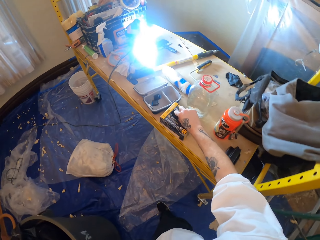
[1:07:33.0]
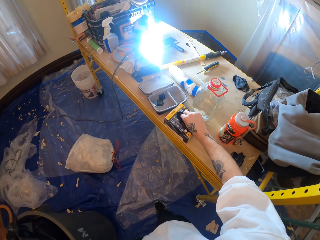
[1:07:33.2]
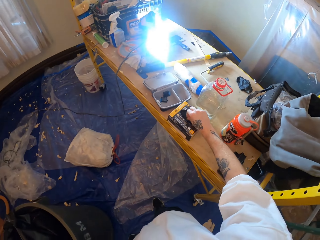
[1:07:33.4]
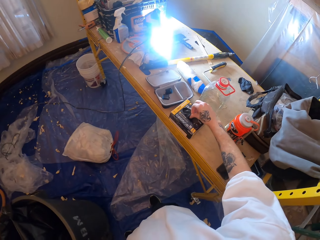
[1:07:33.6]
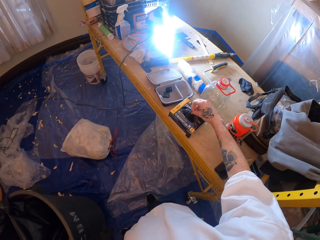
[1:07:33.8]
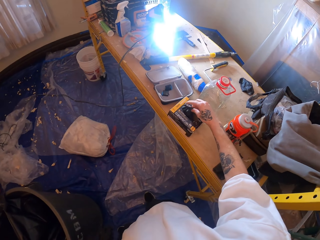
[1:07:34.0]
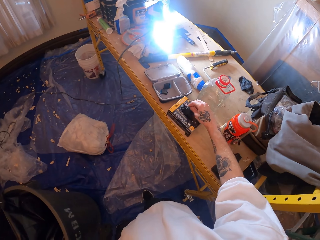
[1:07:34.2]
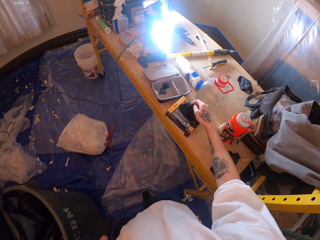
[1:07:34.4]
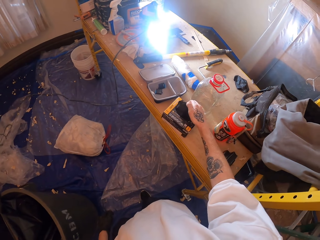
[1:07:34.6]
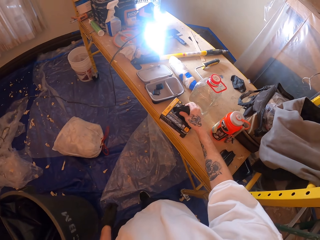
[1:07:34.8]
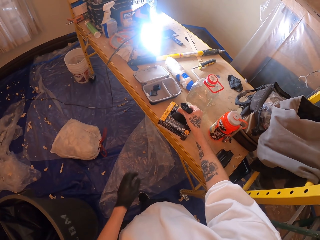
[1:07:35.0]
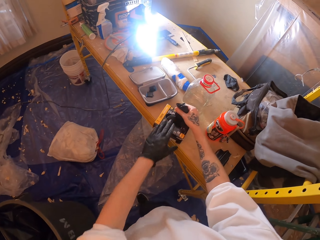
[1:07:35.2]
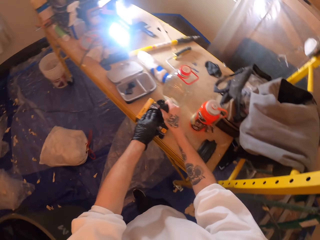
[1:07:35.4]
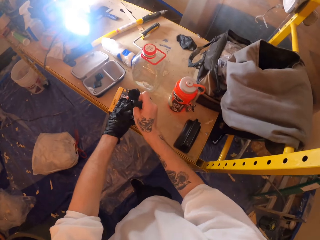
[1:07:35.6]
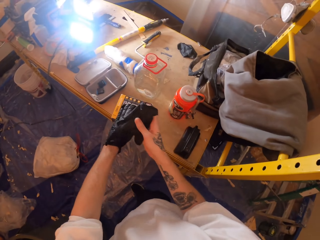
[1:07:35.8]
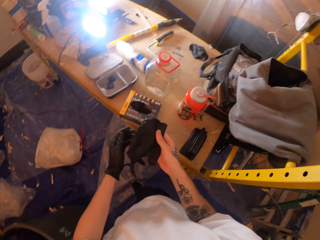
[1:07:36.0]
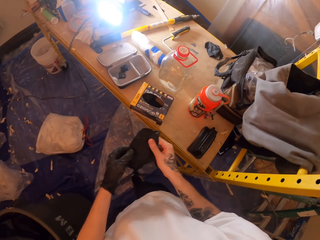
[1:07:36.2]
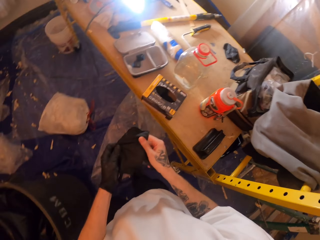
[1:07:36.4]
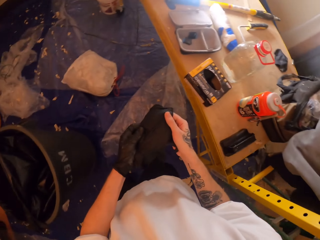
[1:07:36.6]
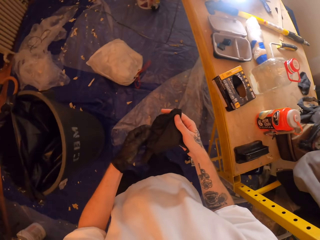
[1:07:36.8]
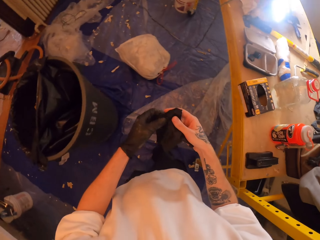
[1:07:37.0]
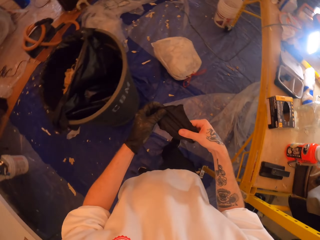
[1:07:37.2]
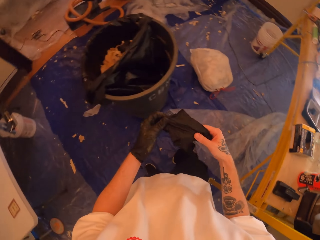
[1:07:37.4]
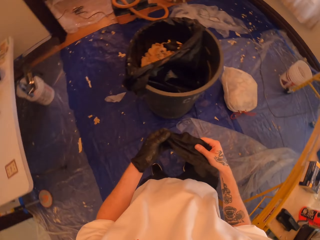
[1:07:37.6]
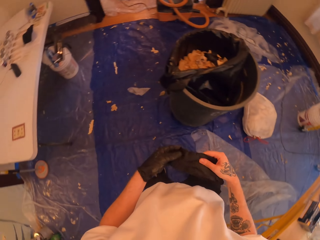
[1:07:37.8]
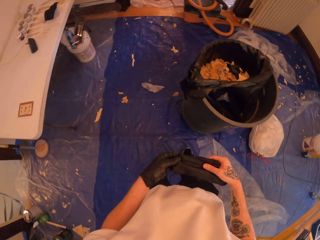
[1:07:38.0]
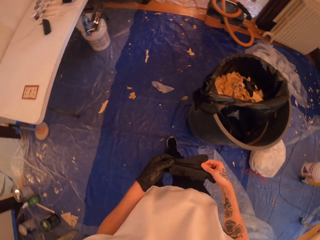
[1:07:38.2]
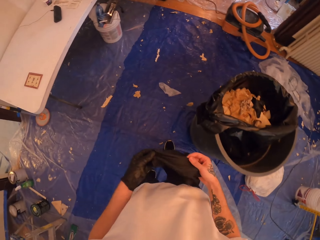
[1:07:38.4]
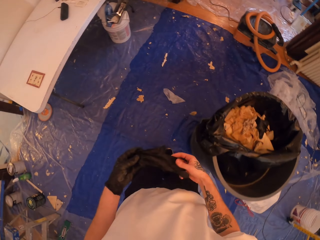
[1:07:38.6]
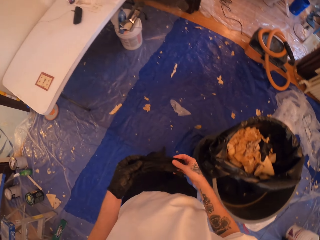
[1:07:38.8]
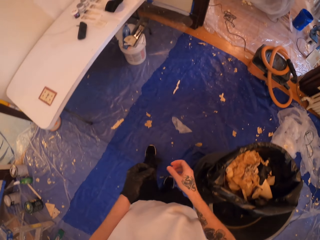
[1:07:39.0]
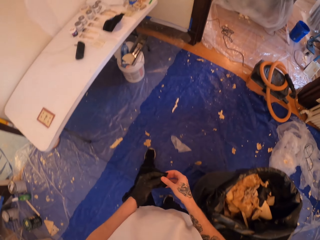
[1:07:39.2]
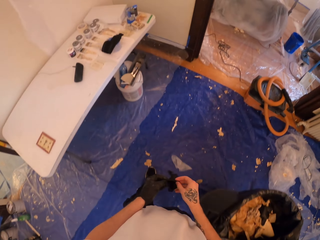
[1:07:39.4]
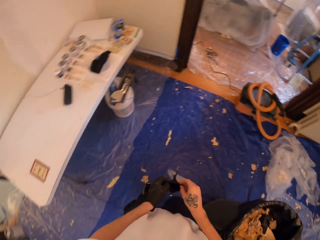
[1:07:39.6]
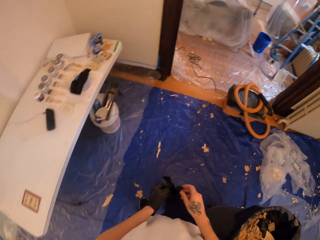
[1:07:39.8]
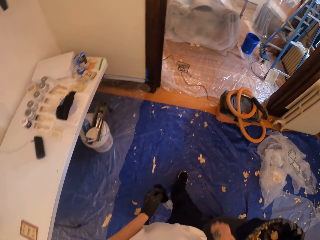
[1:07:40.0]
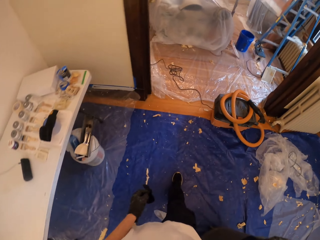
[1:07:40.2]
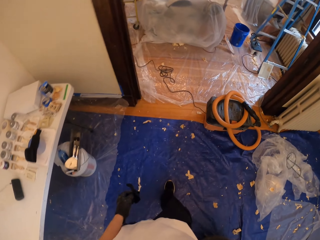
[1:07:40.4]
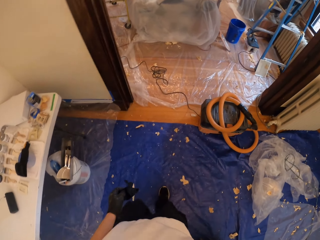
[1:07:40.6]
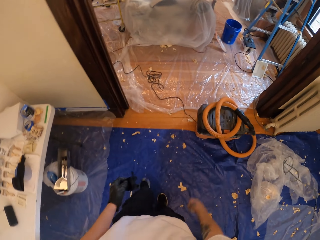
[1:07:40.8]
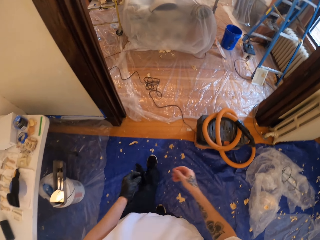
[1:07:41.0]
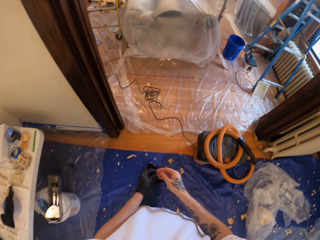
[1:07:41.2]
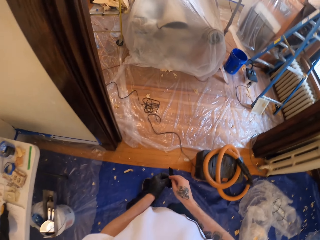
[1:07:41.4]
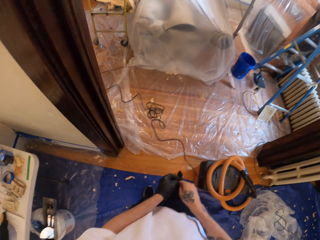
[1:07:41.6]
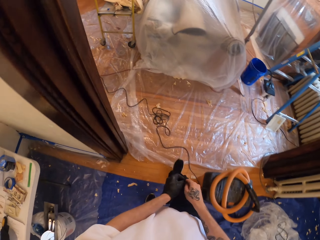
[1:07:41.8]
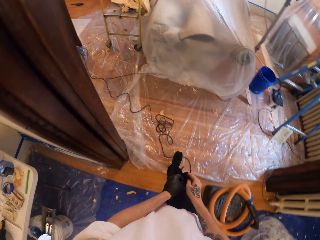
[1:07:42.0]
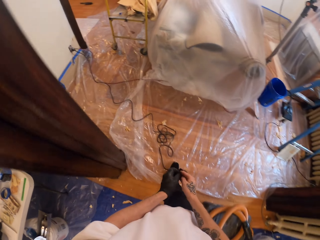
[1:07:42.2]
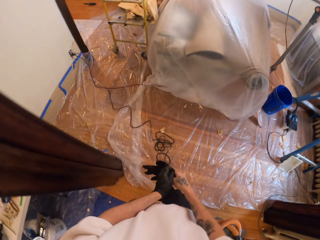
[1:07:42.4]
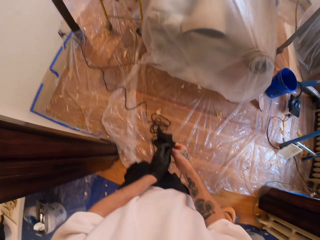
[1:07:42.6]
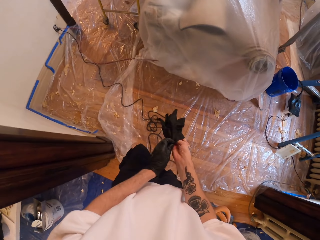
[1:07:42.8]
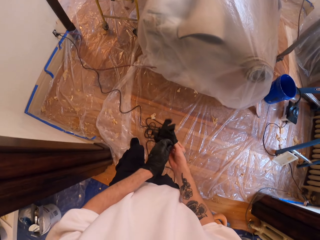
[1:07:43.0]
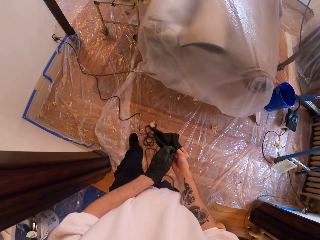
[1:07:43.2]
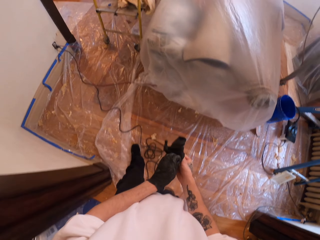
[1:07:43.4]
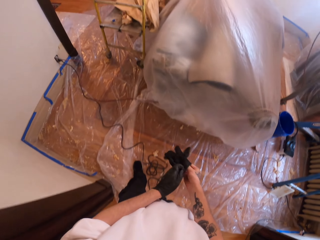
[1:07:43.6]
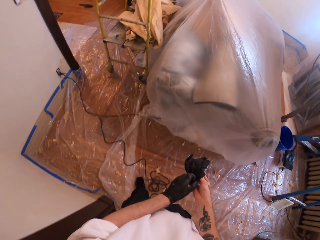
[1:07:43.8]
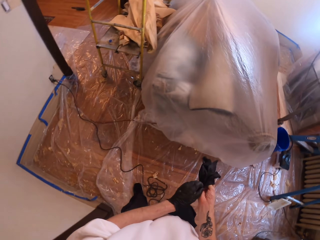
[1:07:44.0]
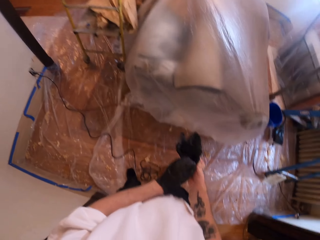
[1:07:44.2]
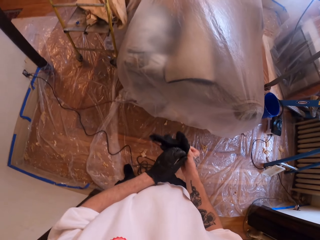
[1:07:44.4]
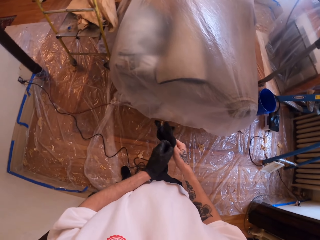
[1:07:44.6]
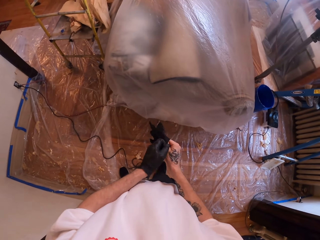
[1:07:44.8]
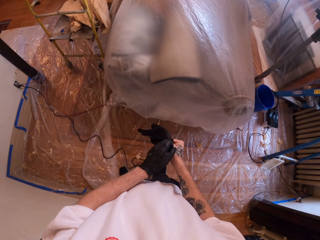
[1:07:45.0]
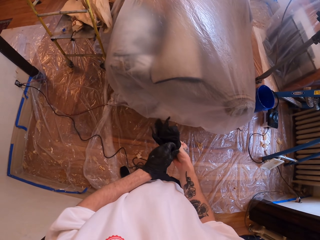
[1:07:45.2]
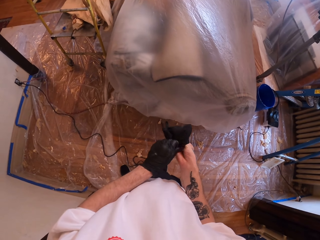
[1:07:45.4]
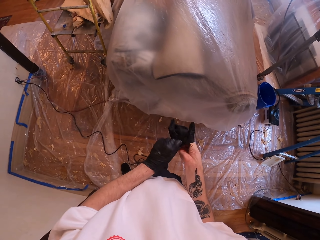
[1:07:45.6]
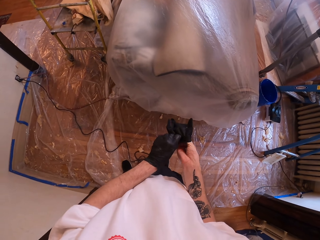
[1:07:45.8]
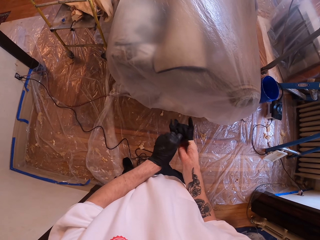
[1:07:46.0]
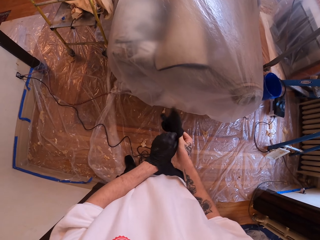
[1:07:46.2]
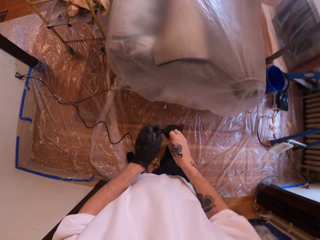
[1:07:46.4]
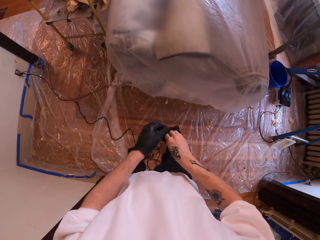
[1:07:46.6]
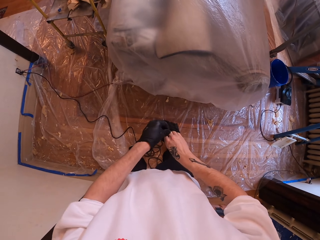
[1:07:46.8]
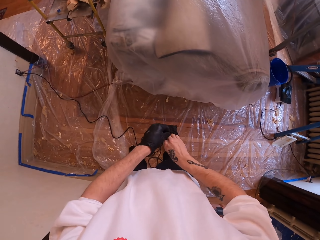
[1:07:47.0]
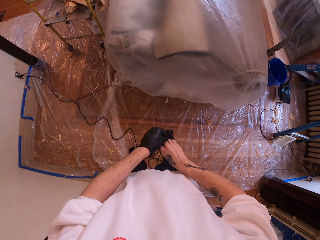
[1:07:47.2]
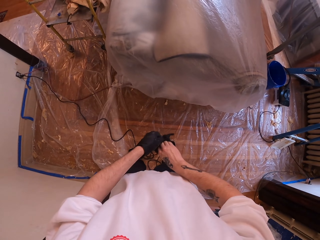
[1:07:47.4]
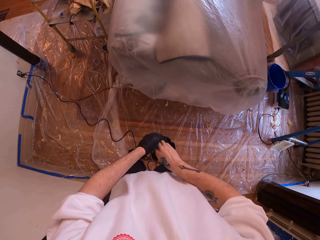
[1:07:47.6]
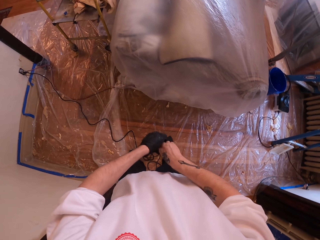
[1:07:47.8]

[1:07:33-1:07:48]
The camera wearer picks a pair of gloves from the box. They hold the glove. They move to the other side of the room. They lift a hand. They wear the glove.

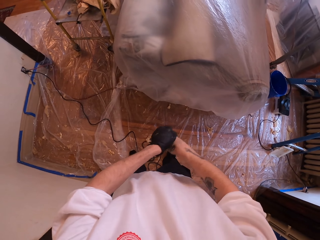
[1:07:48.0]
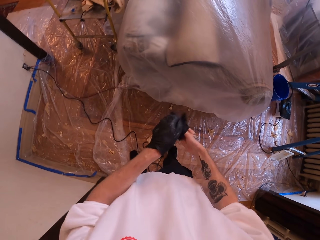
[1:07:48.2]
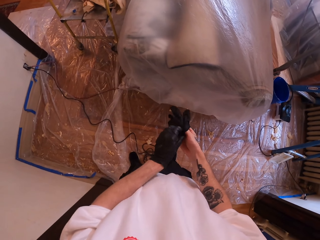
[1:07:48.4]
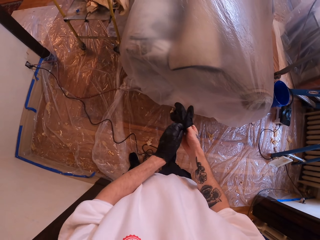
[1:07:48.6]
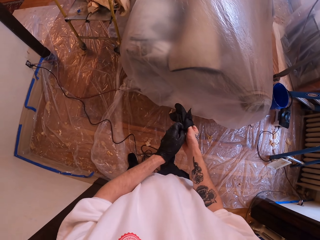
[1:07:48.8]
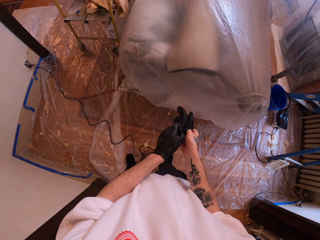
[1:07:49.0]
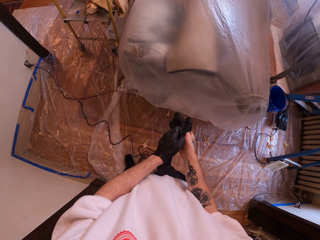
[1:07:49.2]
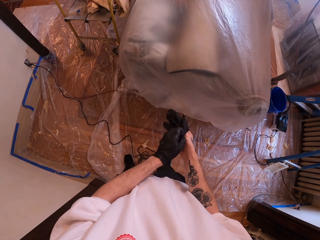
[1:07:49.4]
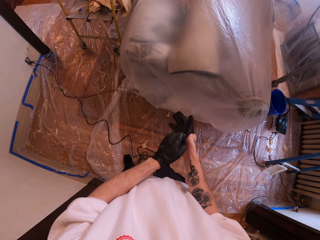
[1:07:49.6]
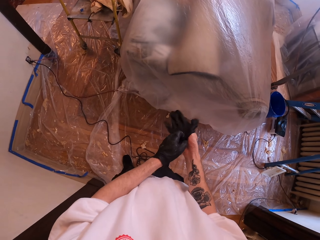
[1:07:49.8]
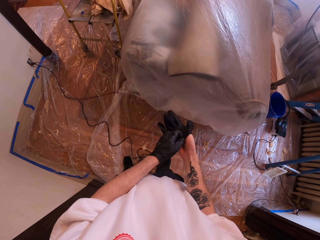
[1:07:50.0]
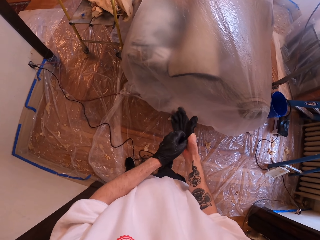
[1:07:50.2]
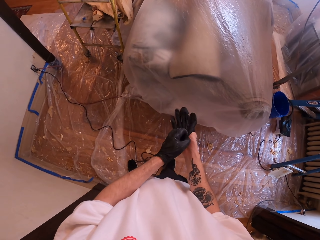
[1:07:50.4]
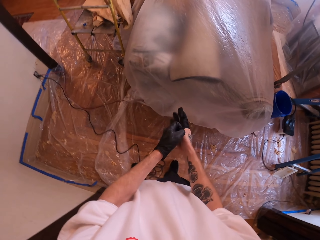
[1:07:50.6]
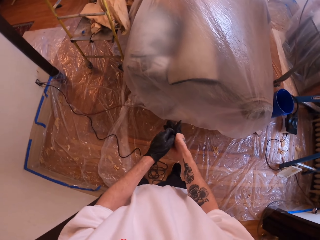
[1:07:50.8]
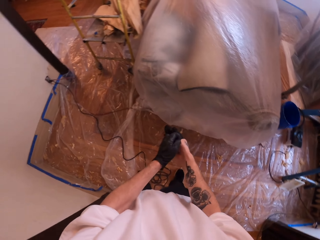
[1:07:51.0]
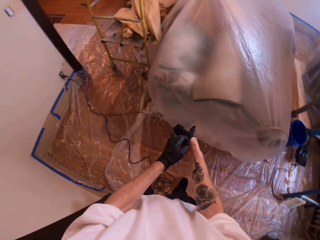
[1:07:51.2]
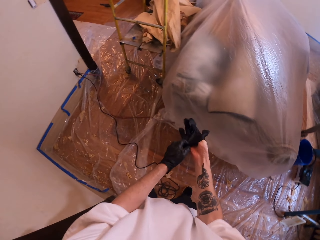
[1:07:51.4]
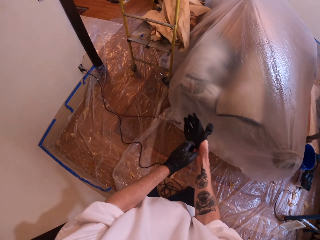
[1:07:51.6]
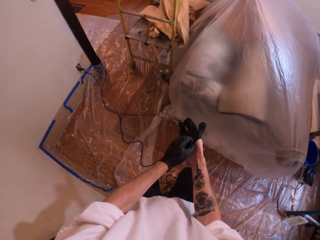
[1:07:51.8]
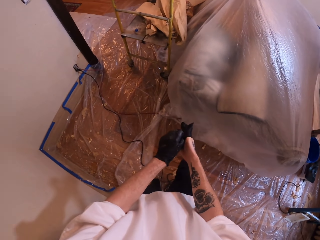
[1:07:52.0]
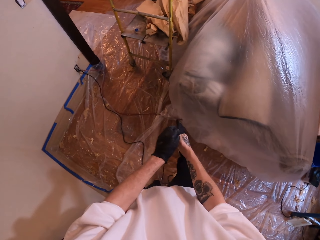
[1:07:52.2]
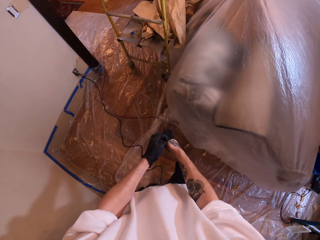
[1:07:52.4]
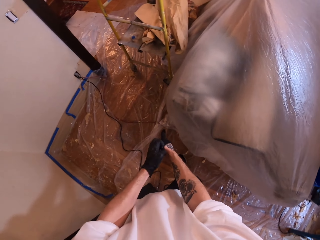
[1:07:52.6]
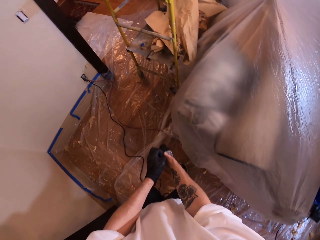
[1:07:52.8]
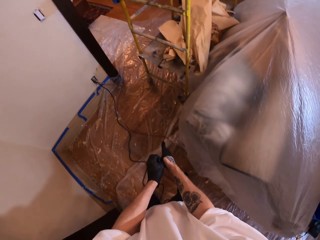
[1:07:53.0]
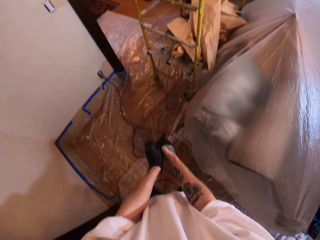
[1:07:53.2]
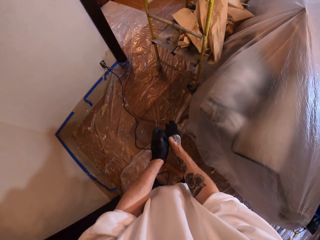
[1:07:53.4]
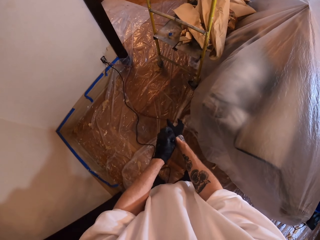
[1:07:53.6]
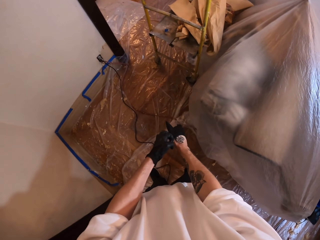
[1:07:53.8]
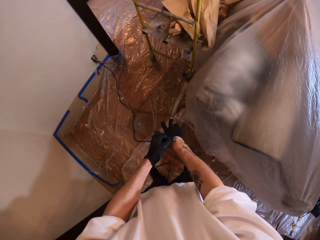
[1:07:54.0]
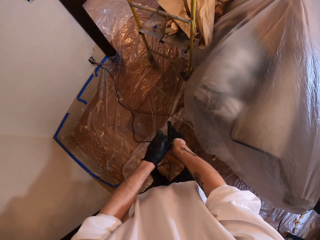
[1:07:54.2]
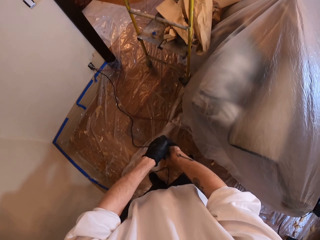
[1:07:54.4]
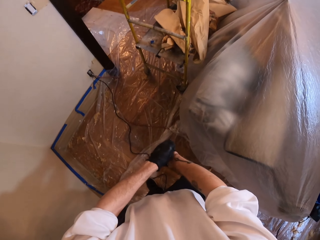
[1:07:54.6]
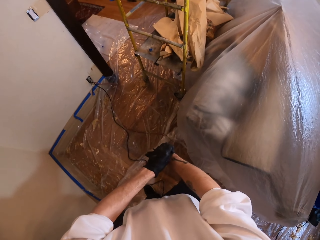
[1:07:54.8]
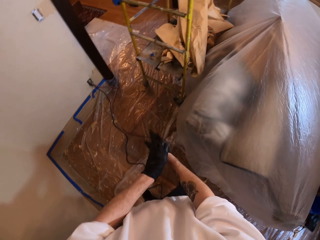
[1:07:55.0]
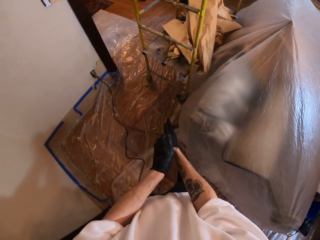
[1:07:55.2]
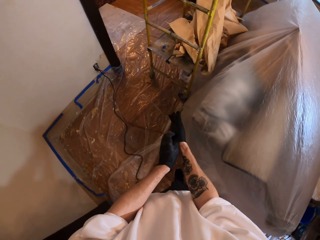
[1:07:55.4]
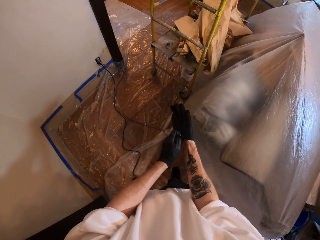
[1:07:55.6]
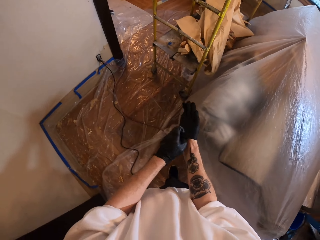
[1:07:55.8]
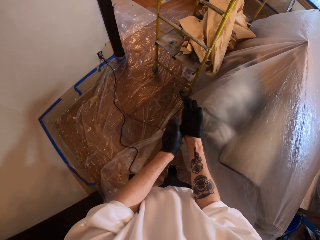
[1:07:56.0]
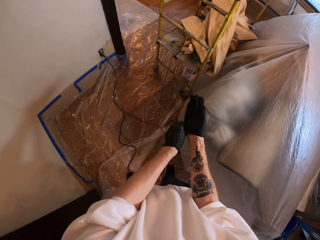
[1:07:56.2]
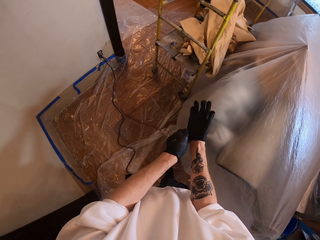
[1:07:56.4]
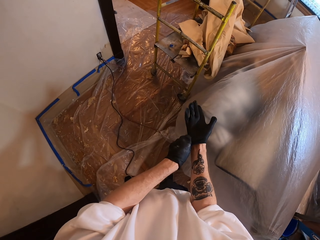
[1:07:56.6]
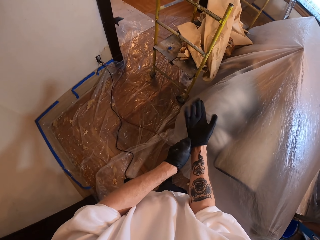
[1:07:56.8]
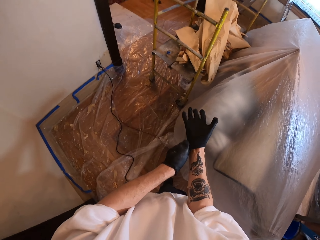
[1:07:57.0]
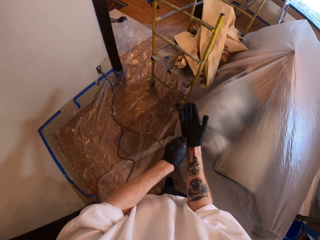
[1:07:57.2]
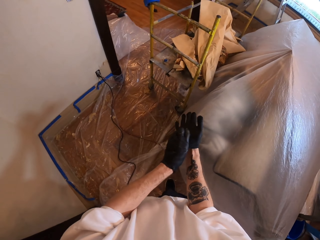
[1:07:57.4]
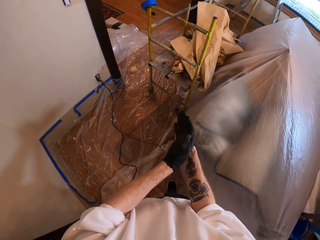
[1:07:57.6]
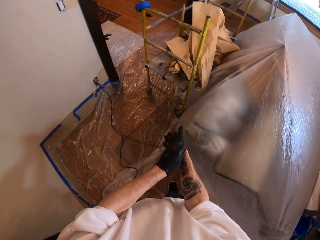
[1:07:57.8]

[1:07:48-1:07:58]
The camera wearer takes a step. They wear a glove. They stop. They wear the glove.
